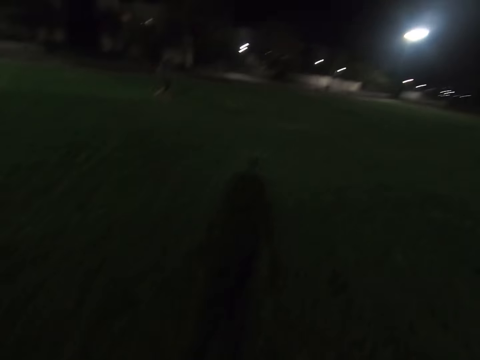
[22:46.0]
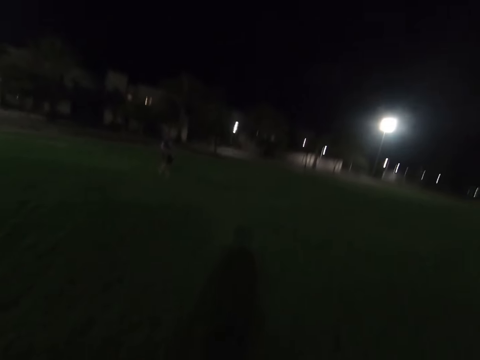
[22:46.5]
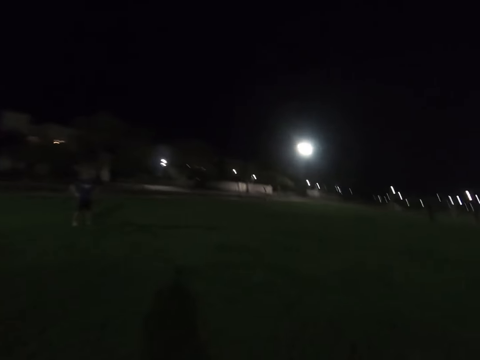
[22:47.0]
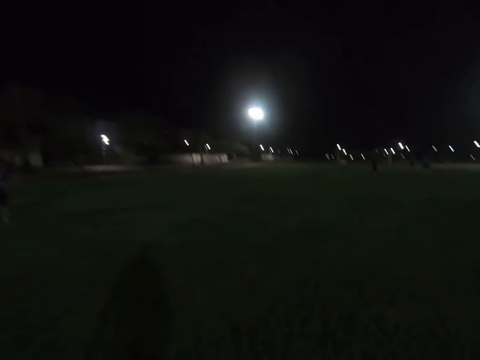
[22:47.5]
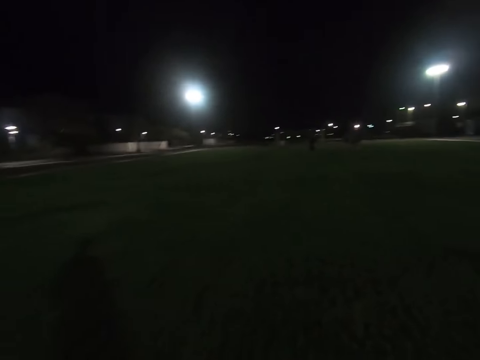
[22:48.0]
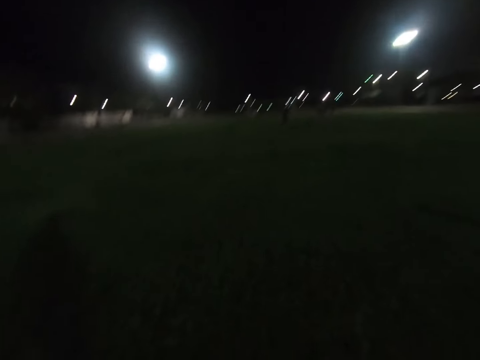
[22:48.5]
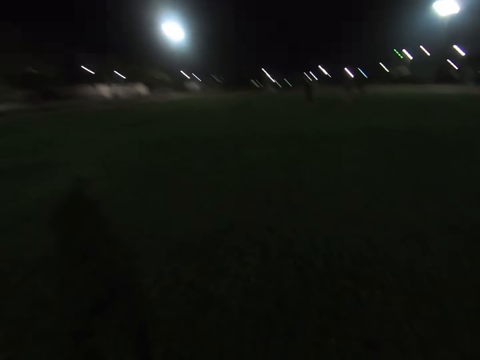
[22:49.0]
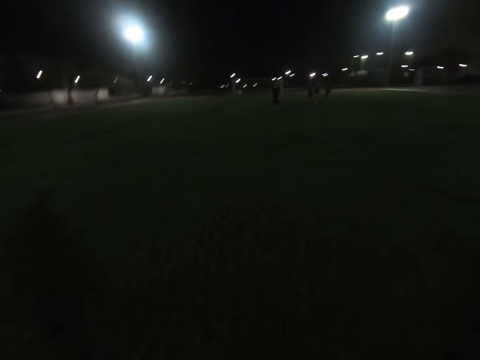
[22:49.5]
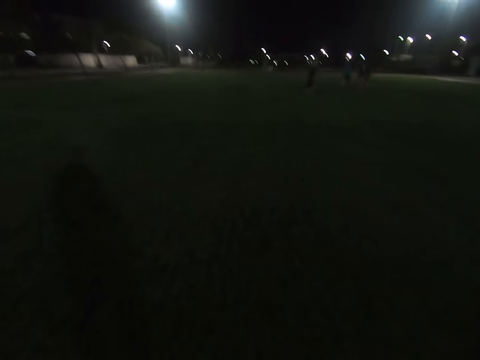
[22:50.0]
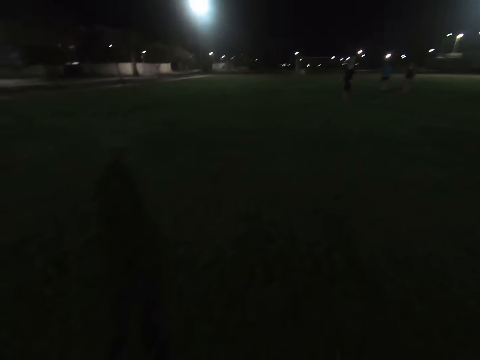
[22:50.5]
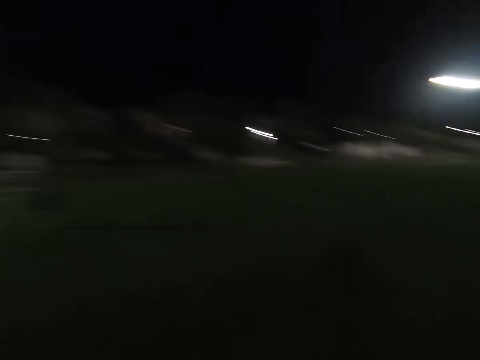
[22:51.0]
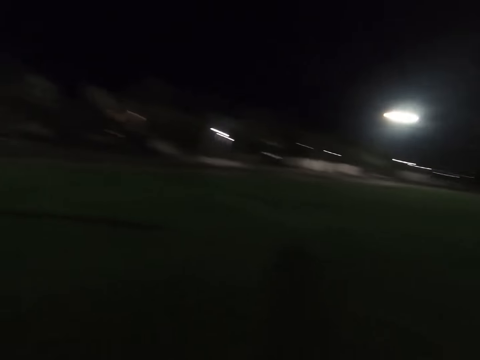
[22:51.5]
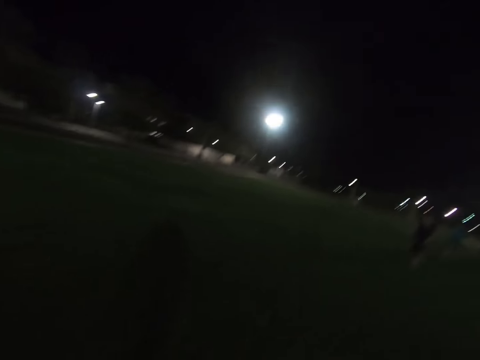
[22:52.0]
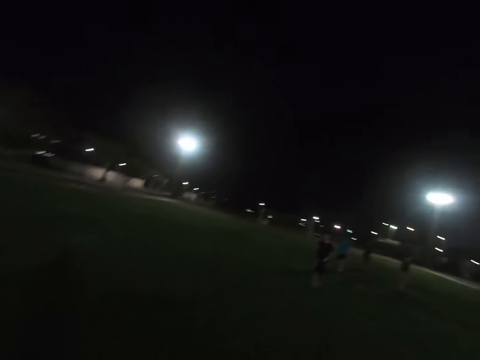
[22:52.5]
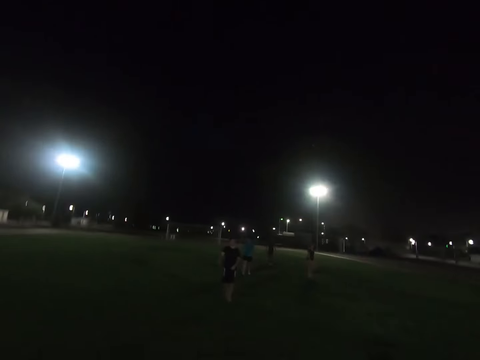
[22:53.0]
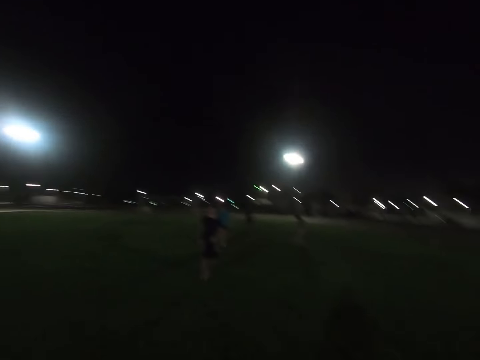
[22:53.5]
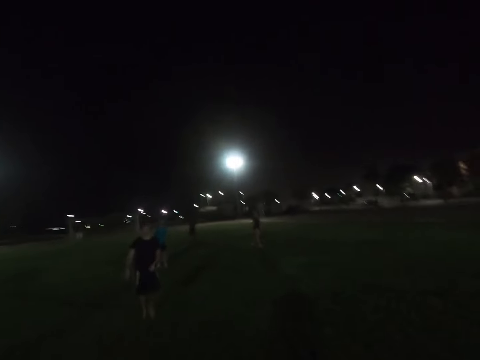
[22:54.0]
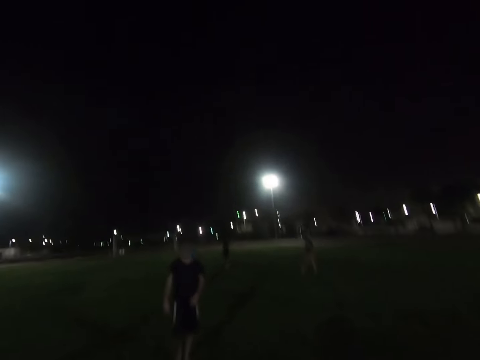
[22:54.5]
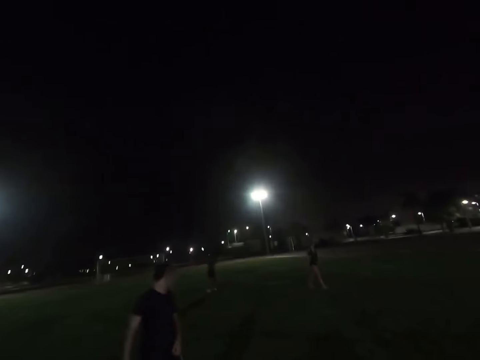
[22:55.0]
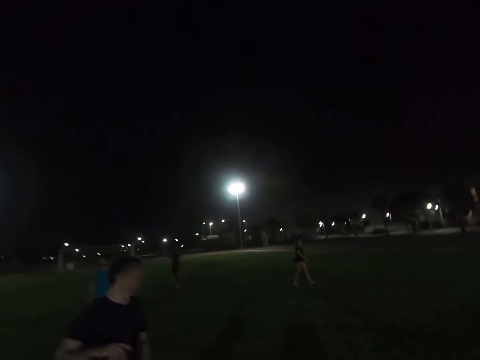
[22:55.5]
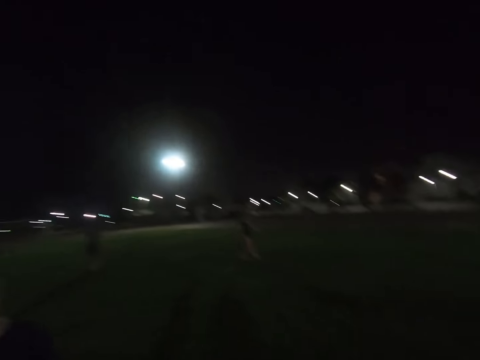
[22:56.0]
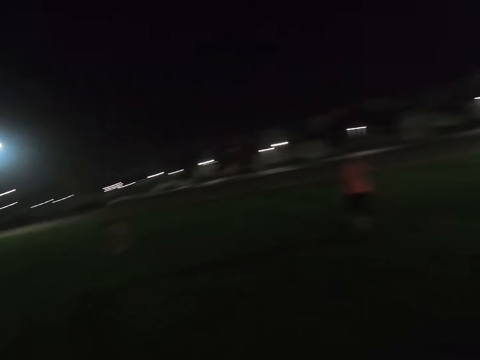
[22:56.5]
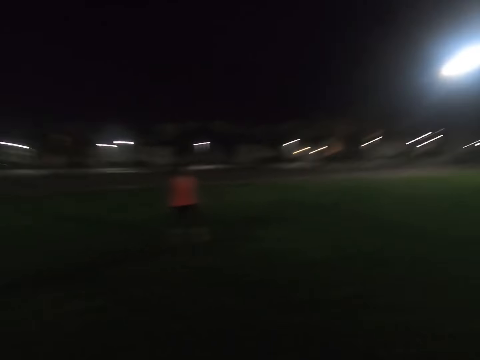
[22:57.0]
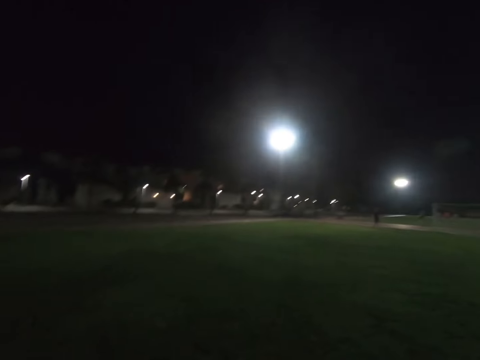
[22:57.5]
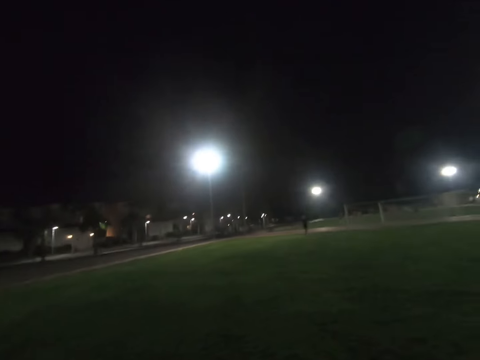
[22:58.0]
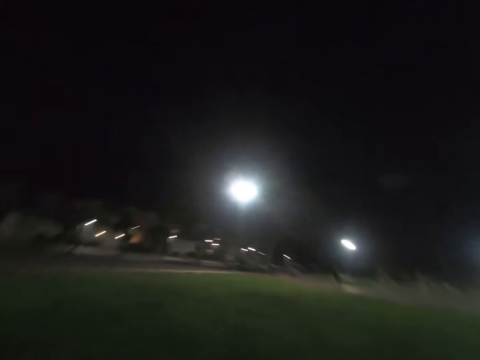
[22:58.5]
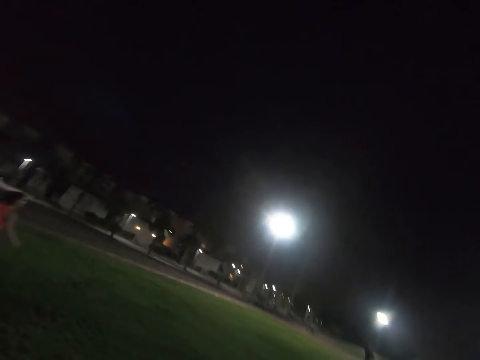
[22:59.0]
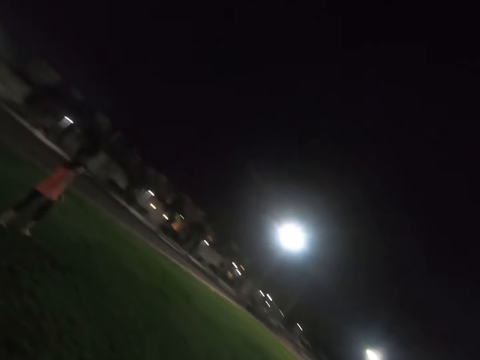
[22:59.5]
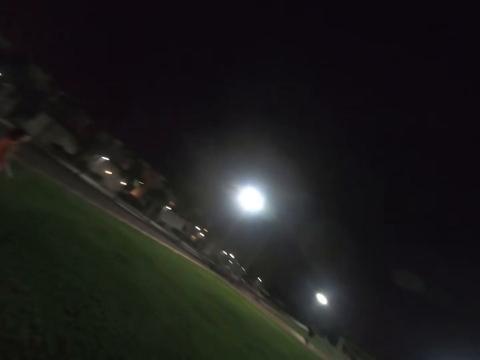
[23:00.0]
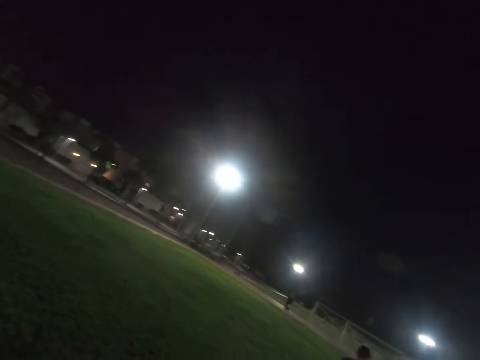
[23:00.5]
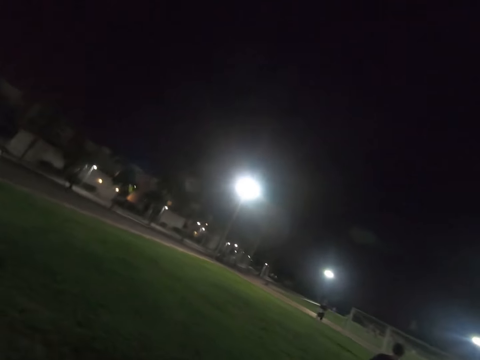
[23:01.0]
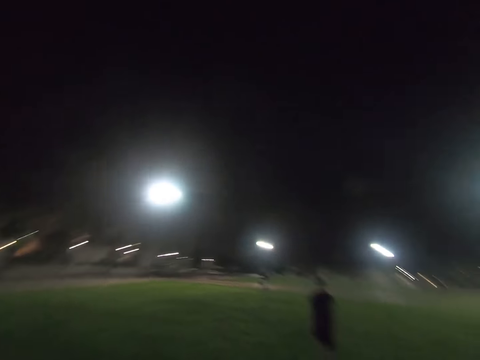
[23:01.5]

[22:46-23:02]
A man puts his hands on his waist. Another man walks around the field. A third man walks around the field. The first man walks around the field. A lady walks around the field. The lady walks around the field again.

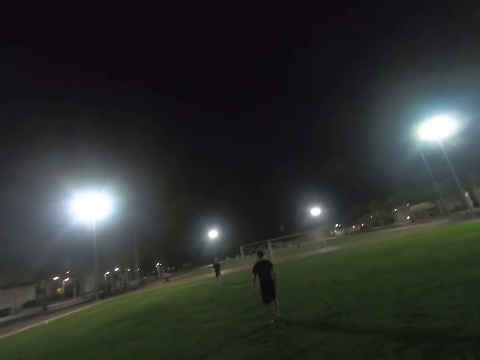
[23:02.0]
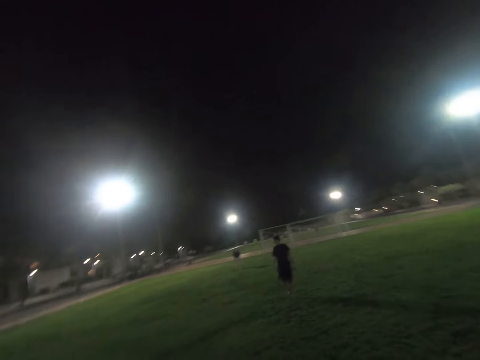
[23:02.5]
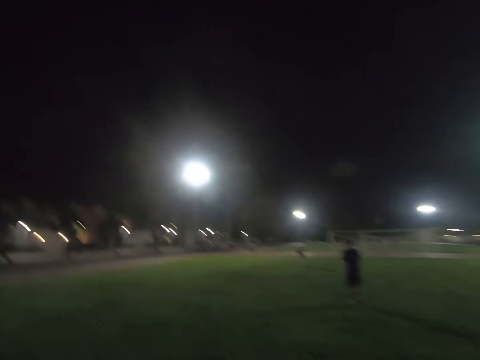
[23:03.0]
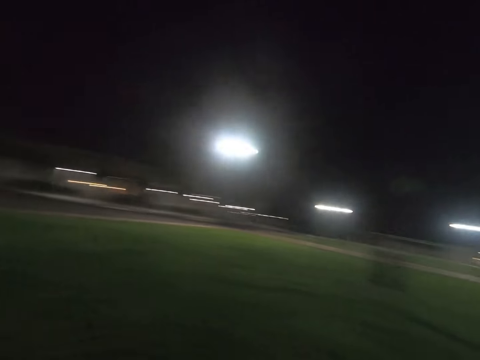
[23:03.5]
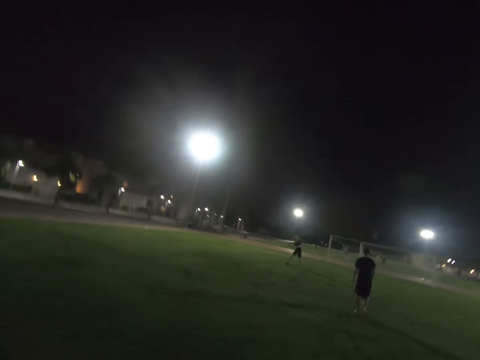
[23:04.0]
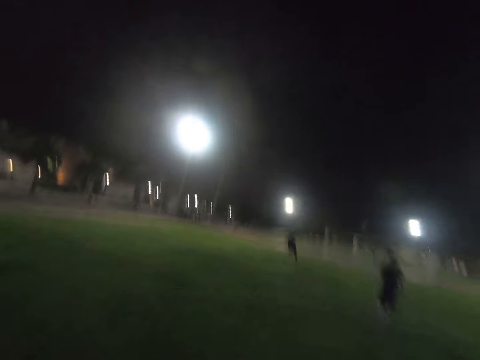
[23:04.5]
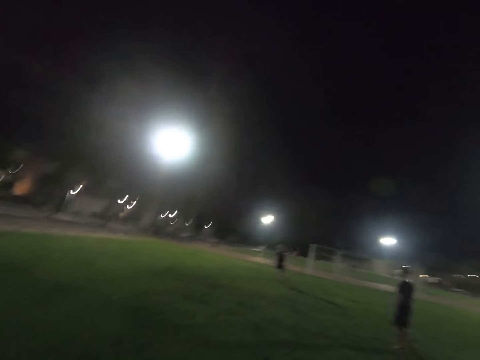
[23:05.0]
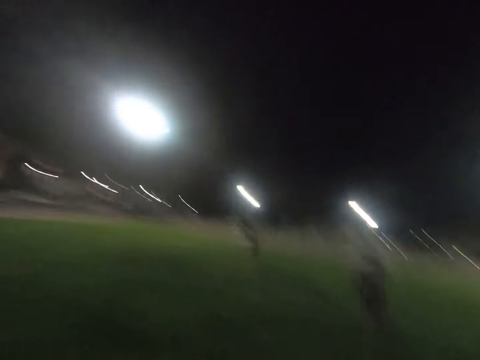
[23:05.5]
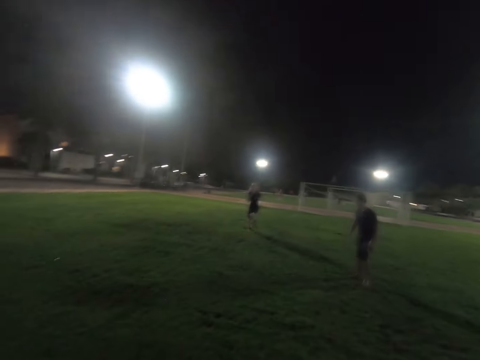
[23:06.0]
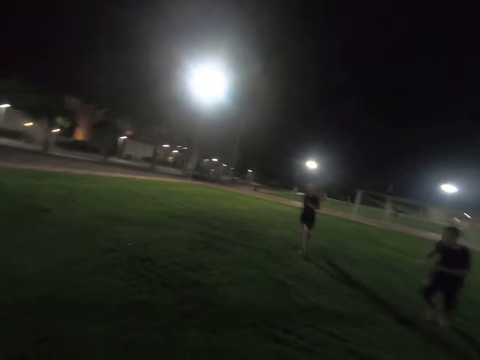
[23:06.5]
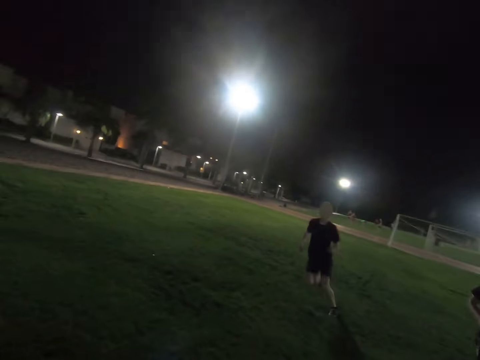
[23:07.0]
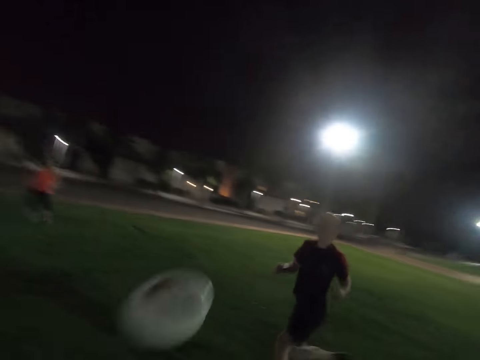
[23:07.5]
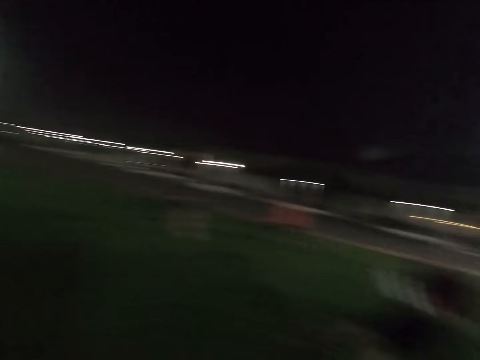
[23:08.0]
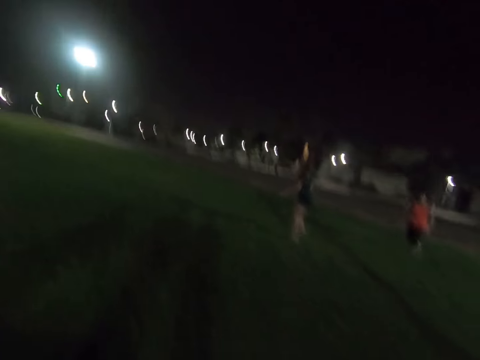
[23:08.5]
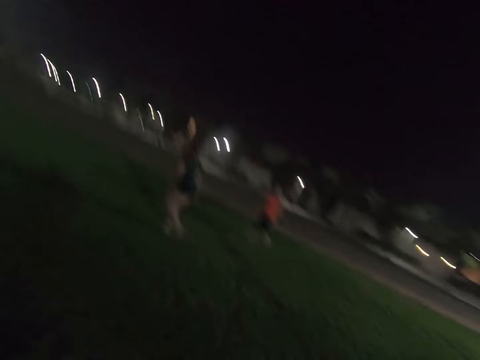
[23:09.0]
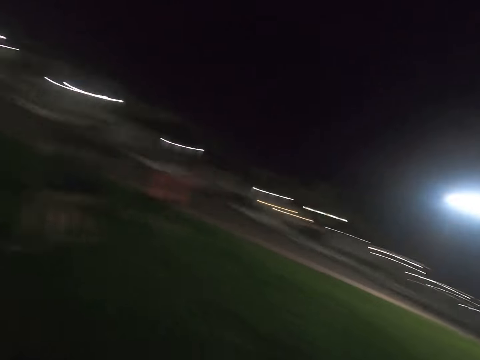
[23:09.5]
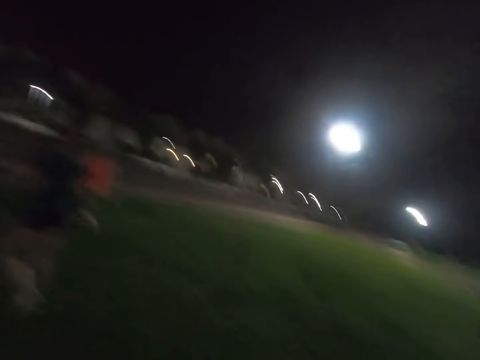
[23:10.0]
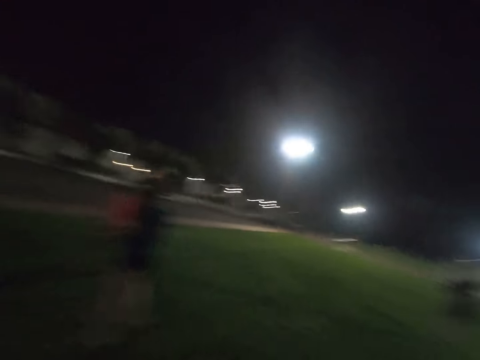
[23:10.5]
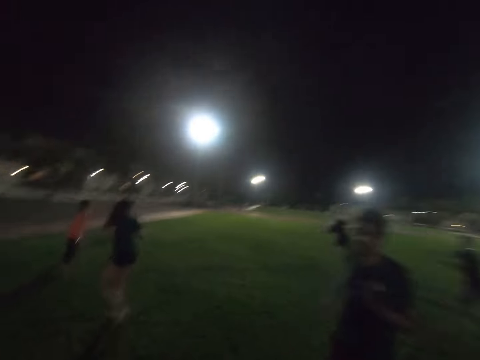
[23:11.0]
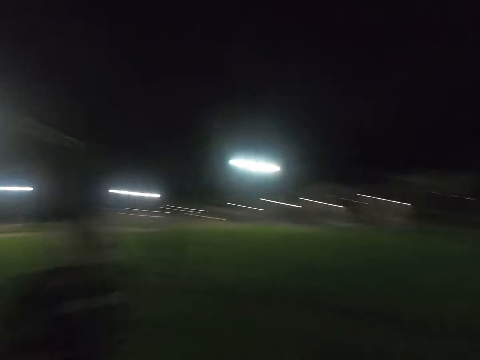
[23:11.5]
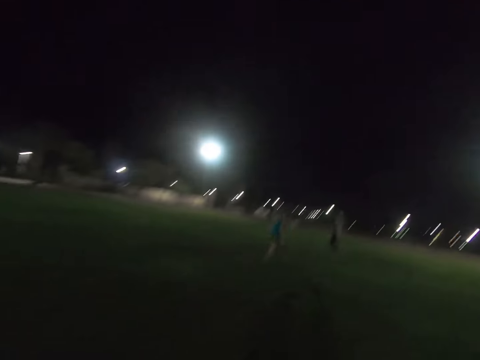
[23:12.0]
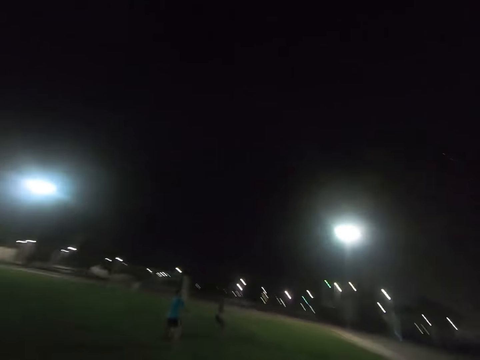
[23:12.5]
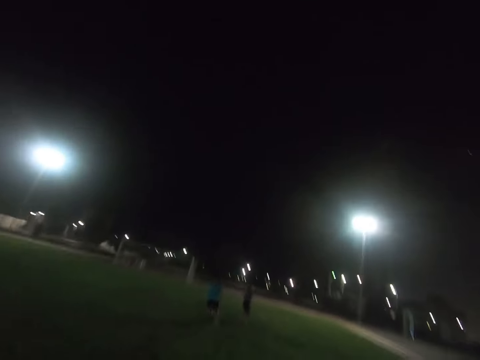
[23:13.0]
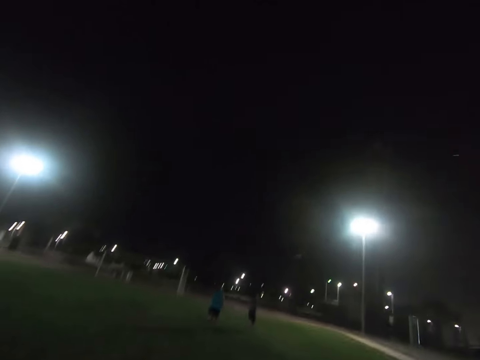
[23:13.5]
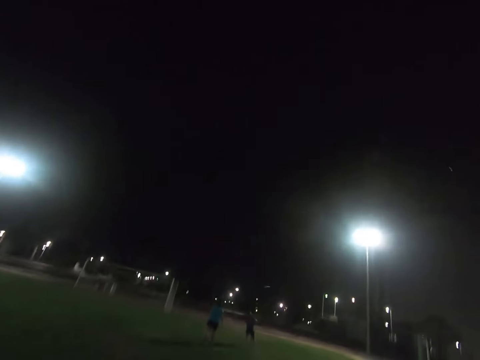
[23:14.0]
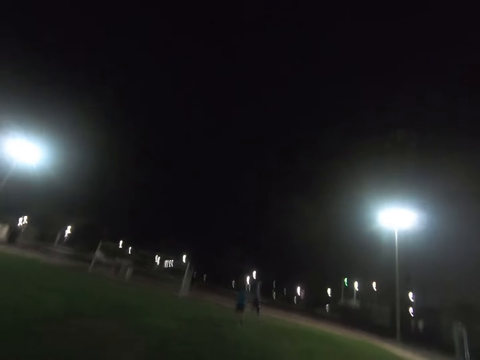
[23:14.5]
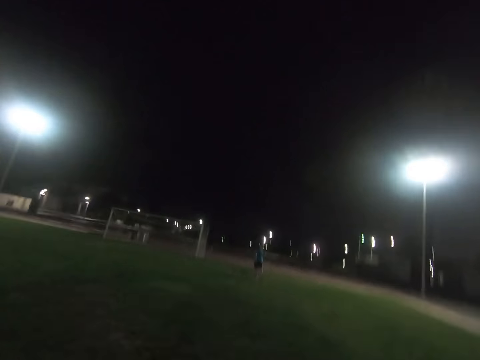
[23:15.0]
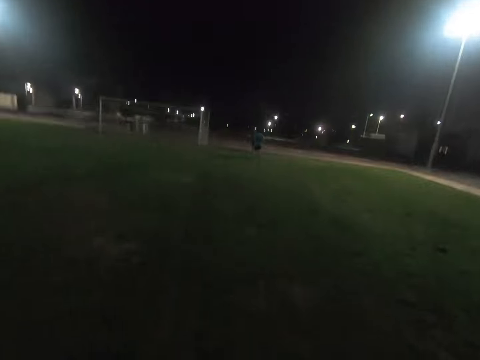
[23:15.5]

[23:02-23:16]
A man walks around the field. Another man throws a frisbee disc. The camera wearer catches the frisbee disc. The first man runs around the field. The second man runs around the field. The camera wearer throws the frisbee disc. The second man catches the frisbee disc. A lady runs around the field. Another lady runs around the field. A third man runs around the field. A fourth man runs around the field. The camera wearer runs across the field.
